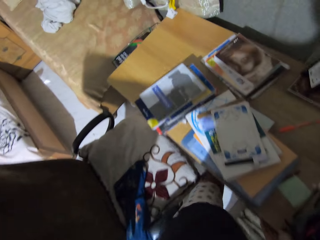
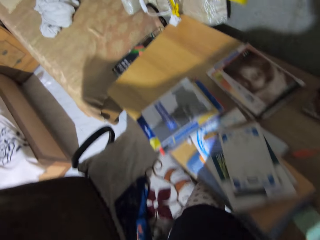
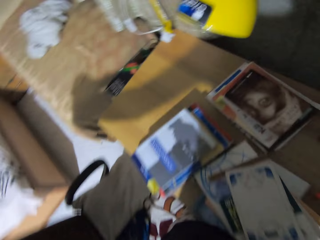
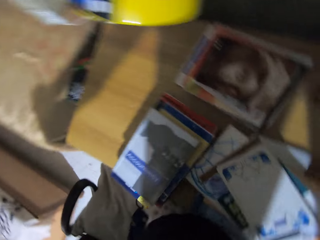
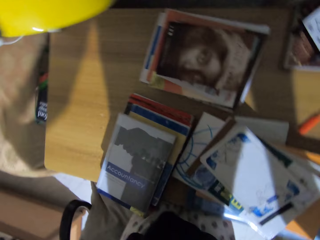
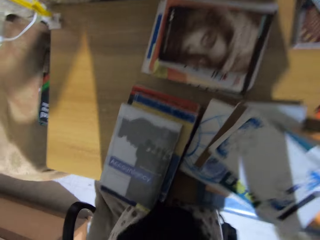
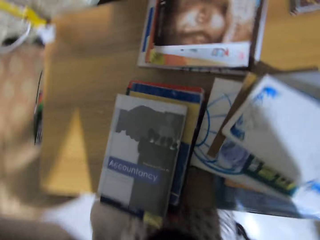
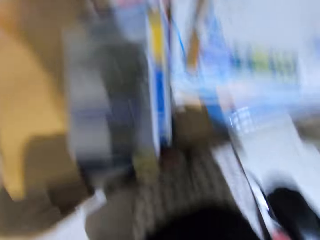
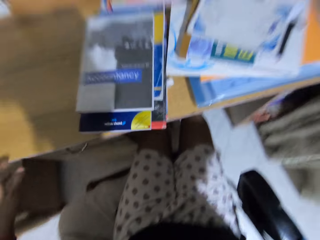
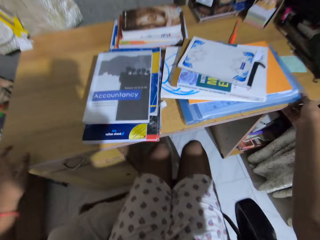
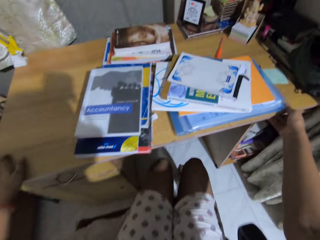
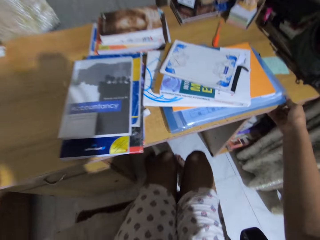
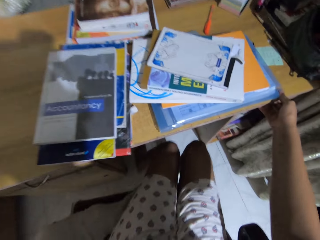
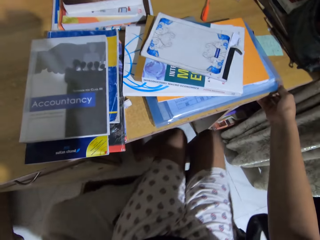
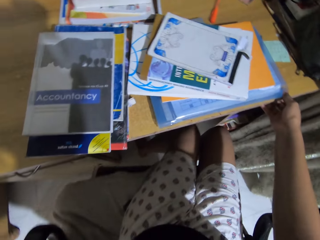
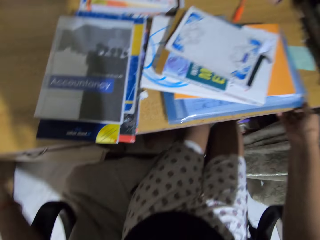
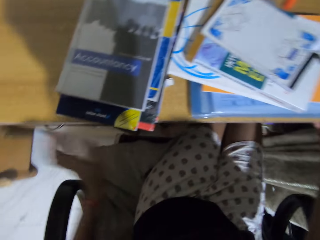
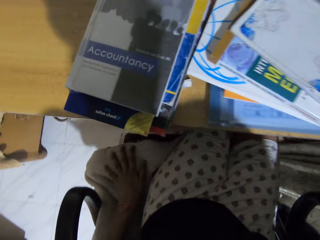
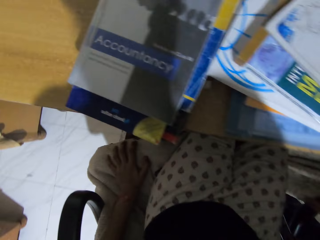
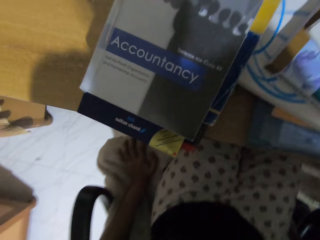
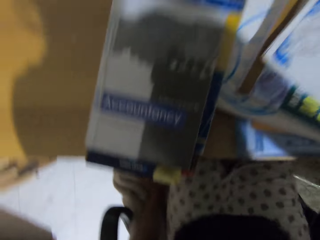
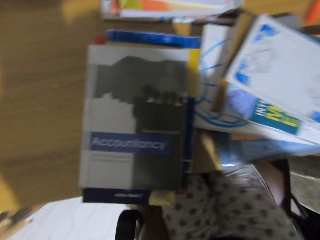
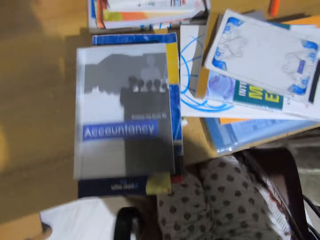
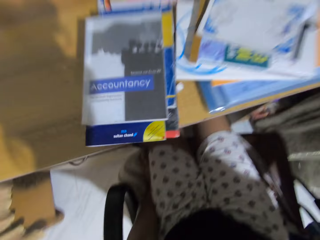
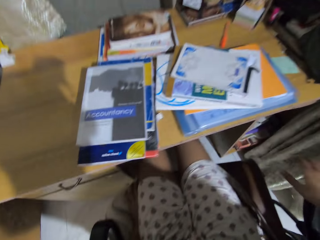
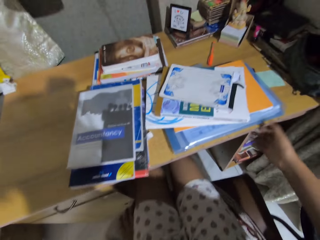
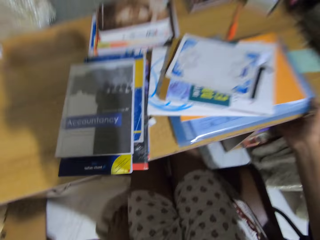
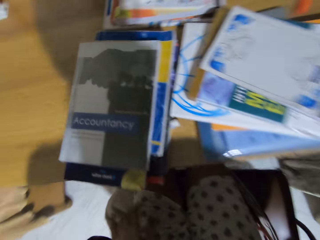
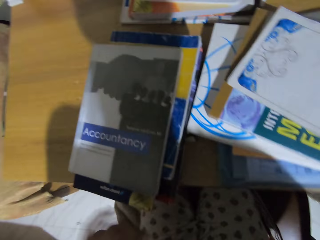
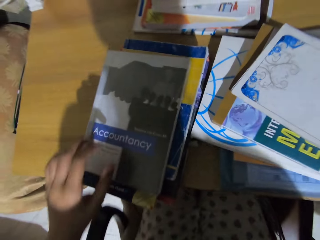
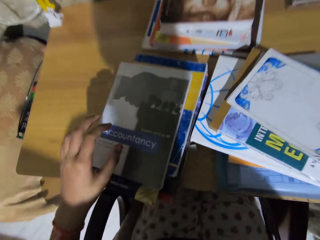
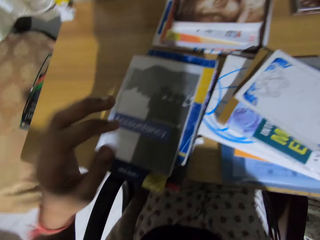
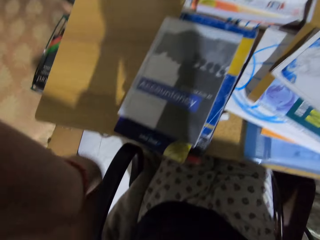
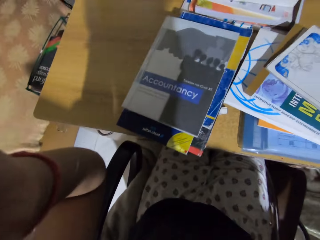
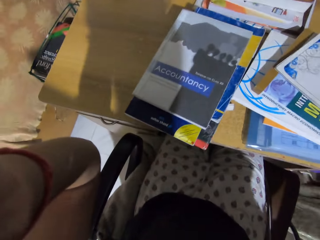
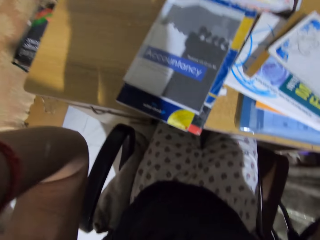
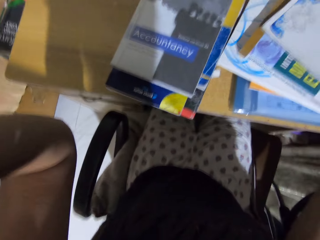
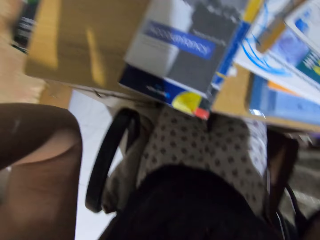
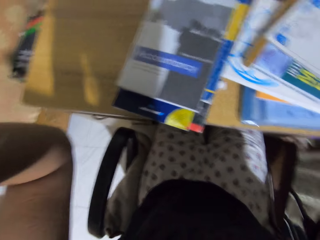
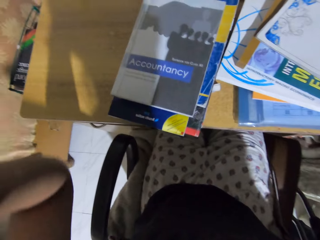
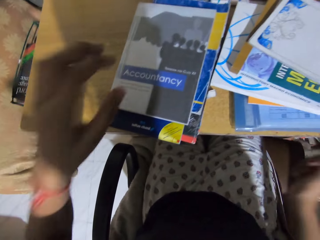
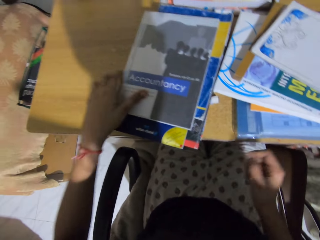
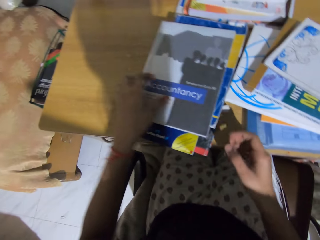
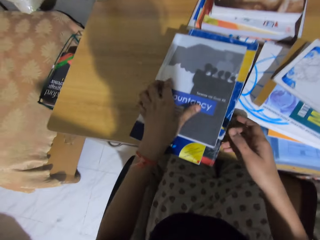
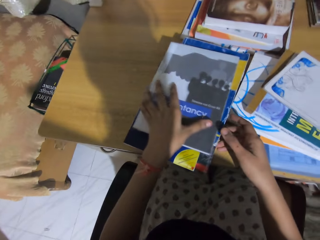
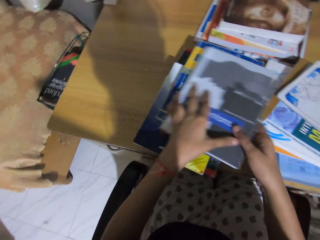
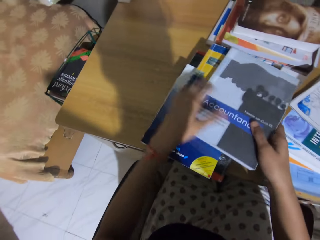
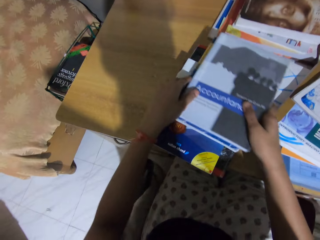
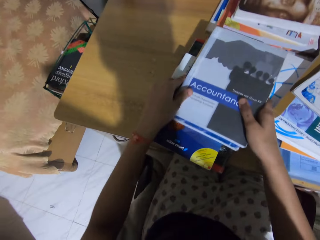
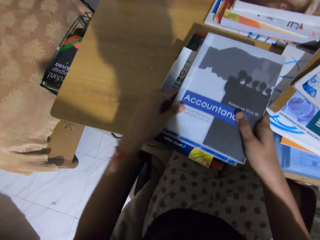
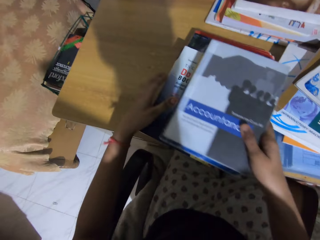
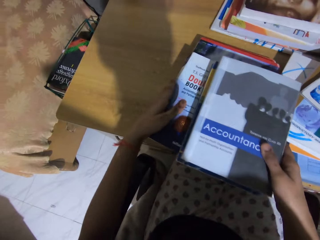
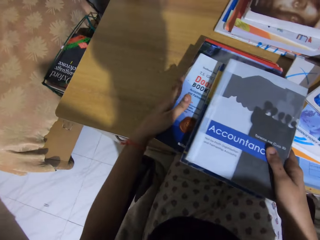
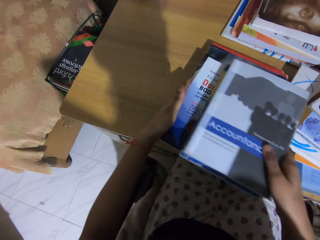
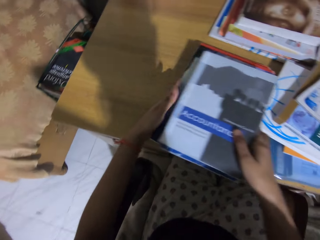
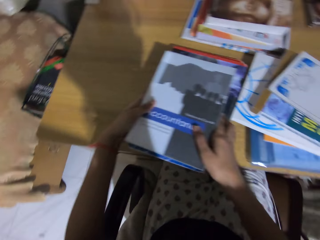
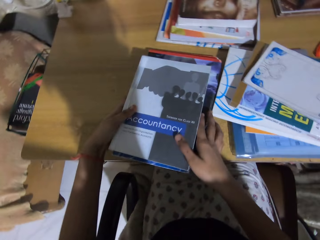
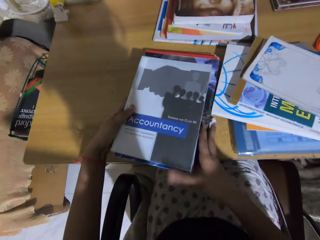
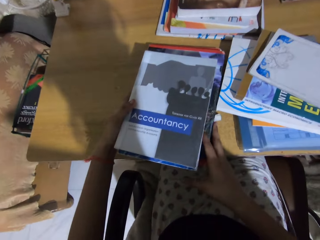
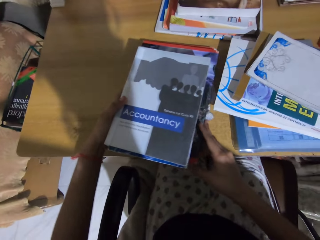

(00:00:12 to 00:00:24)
The camera wearer sits on a chair. He holds the table and moves with the chair. He touches his face and looks around. He arranges books at the table. He touches the books.

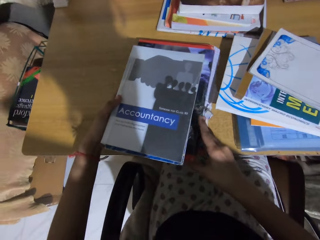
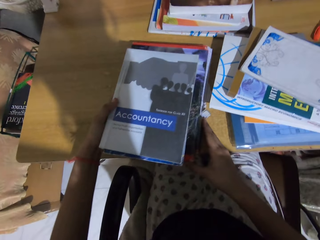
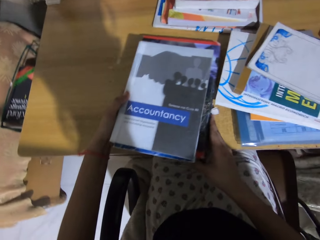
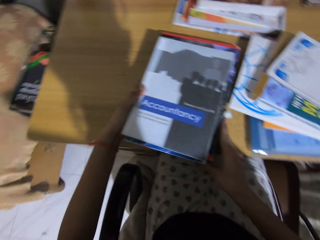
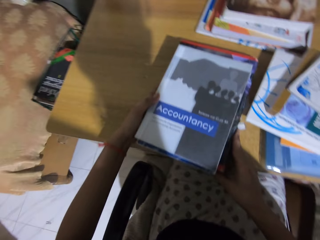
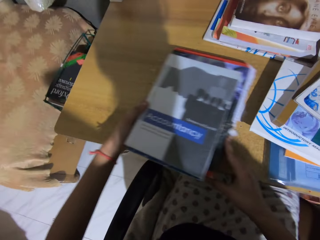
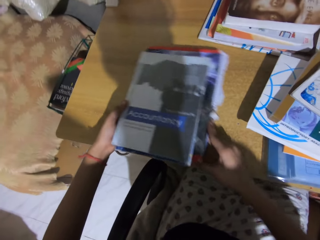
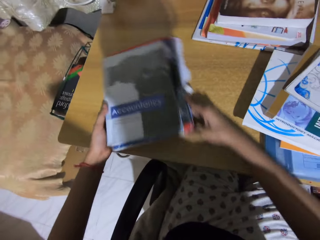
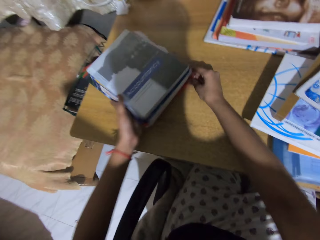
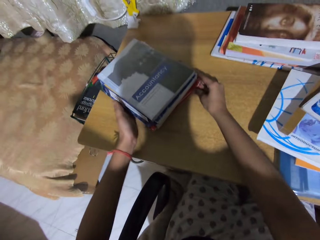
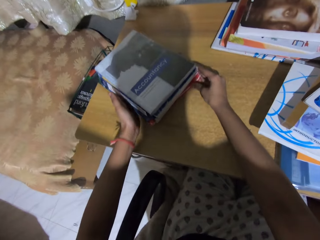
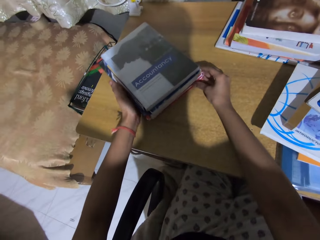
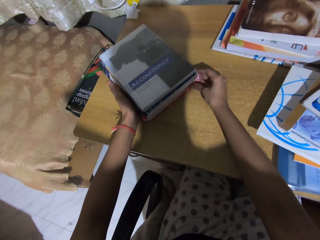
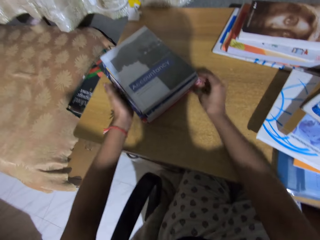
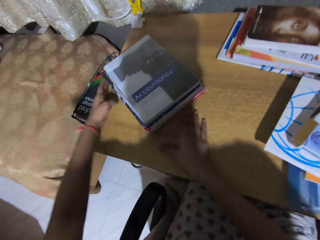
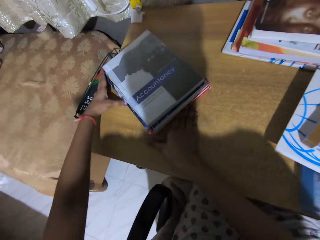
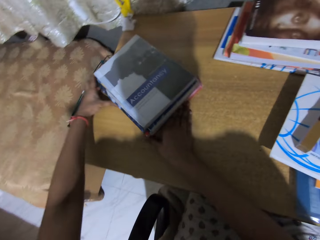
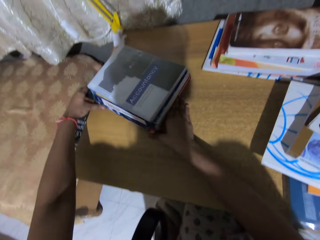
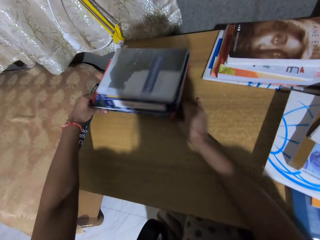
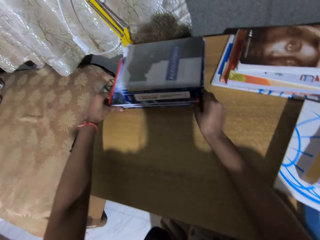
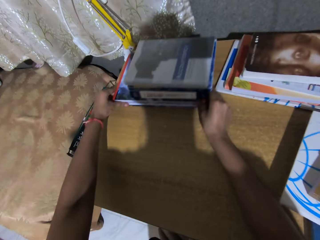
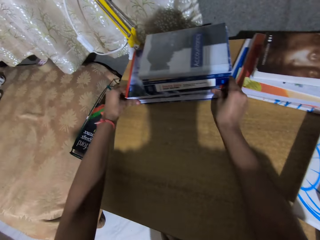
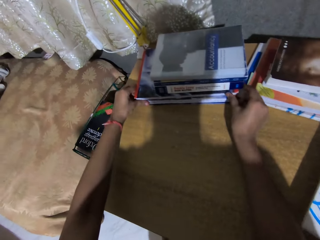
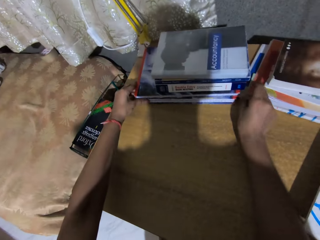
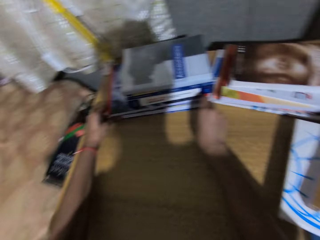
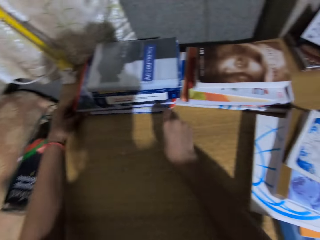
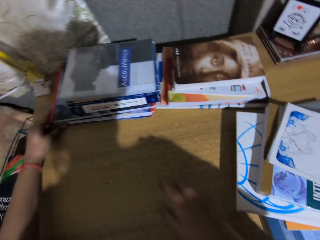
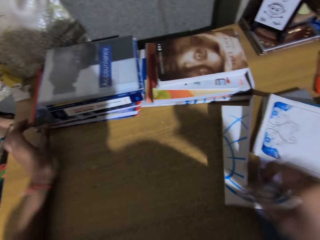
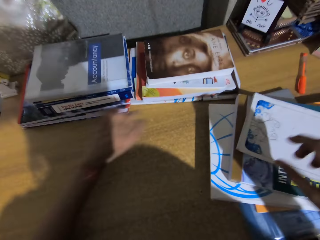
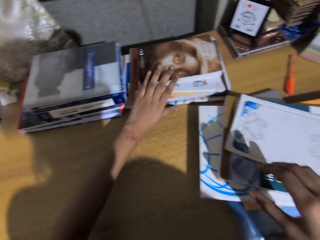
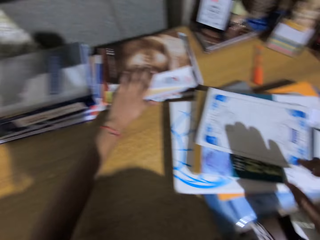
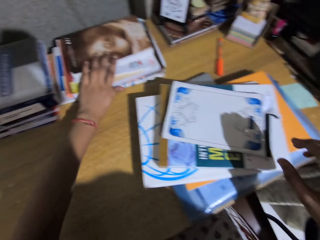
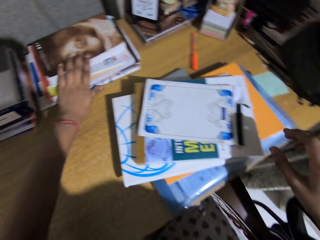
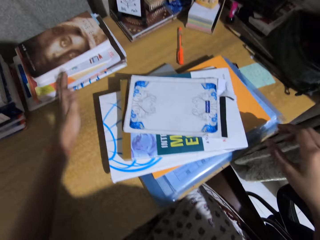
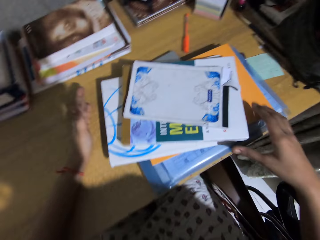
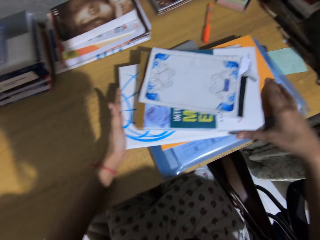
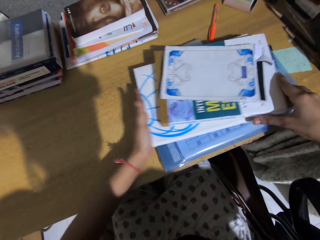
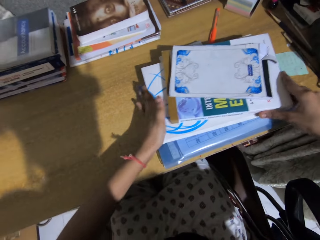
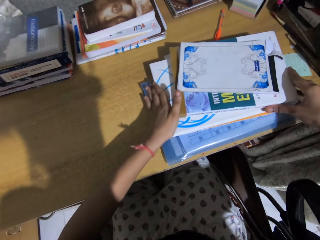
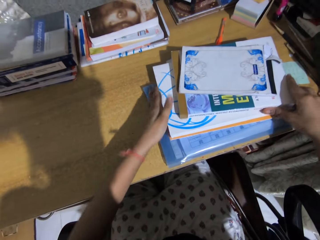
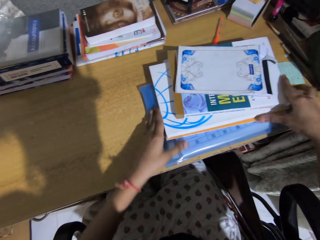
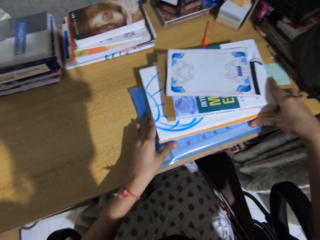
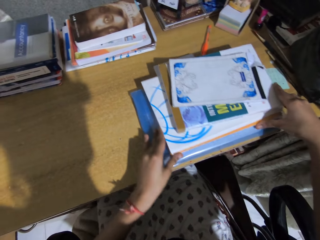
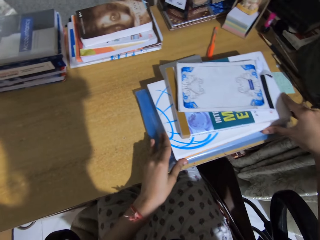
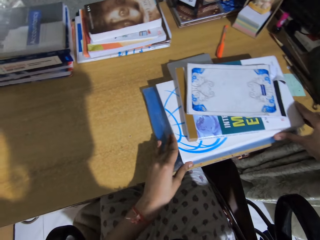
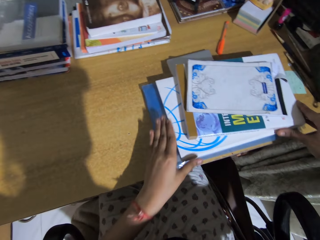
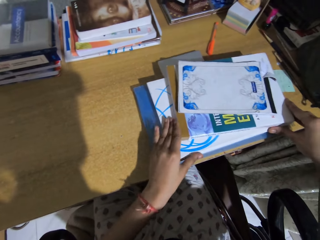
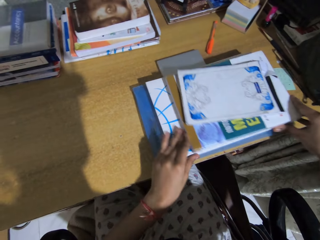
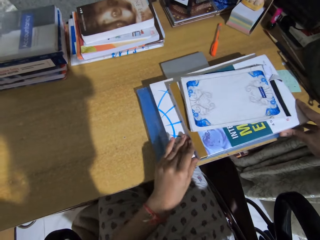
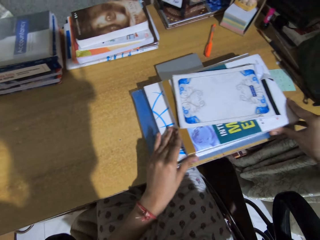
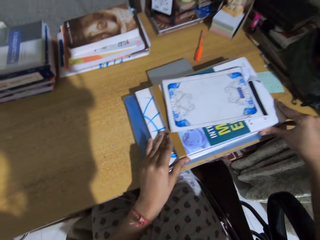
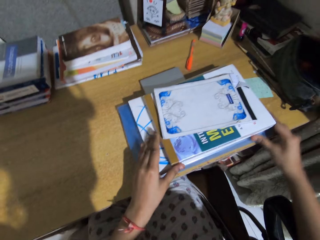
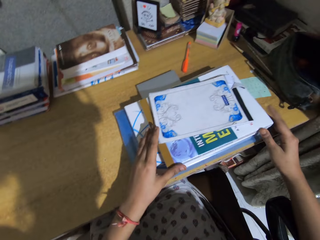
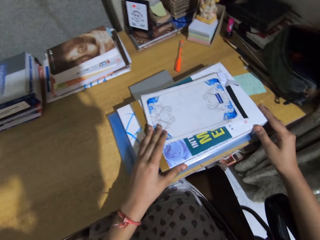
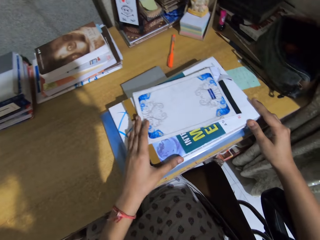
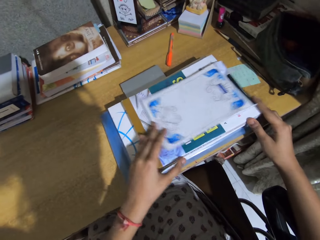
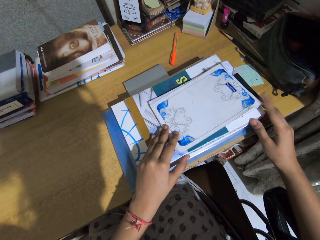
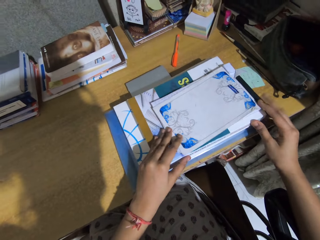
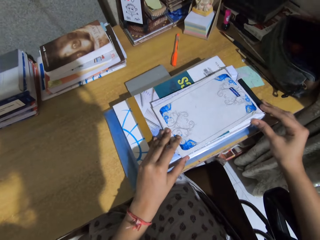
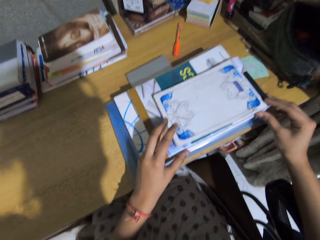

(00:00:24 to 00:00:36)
The camera wearer pushes the books aside. They arrange the books at the table. They touch the books.
